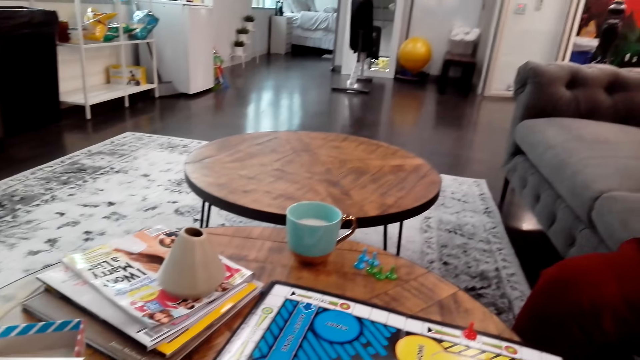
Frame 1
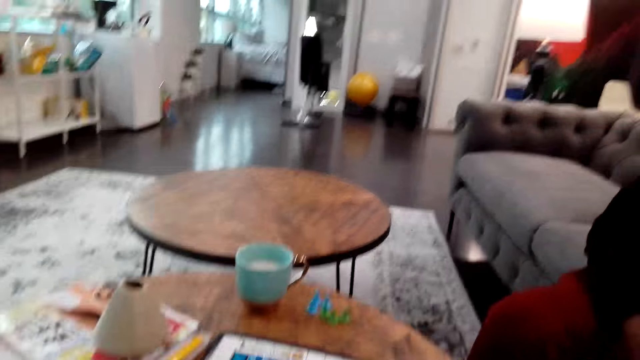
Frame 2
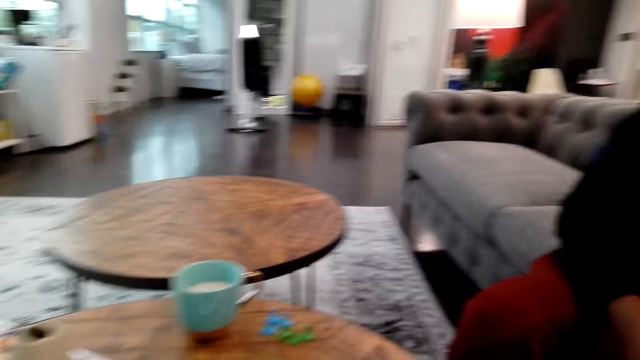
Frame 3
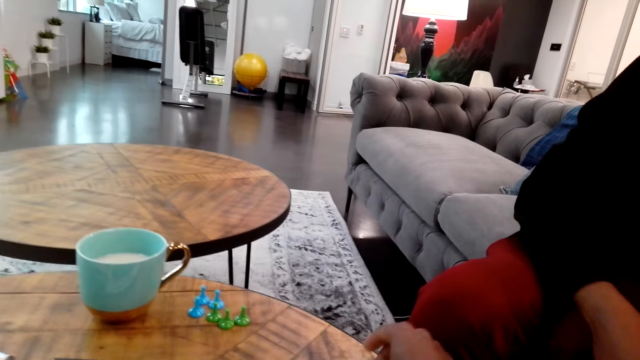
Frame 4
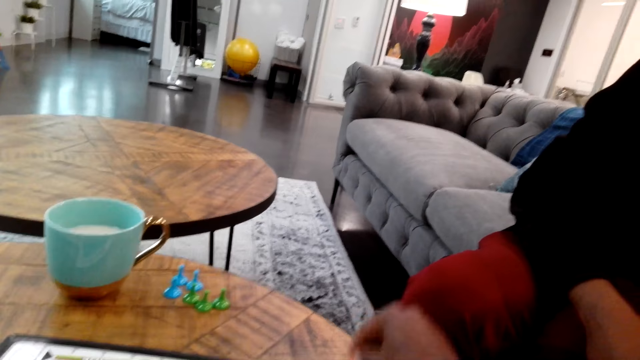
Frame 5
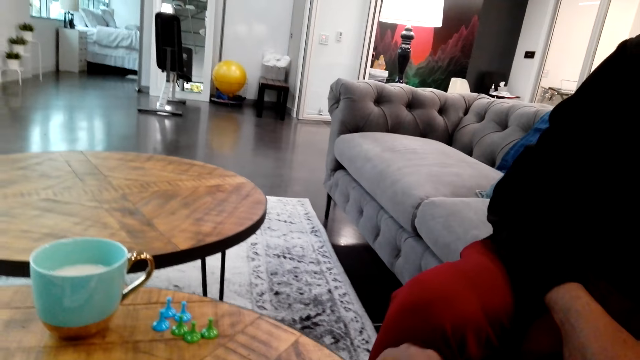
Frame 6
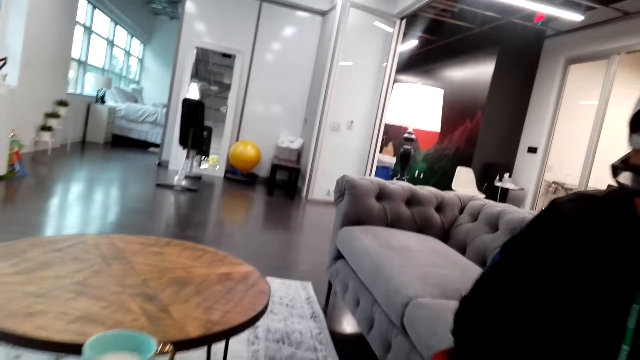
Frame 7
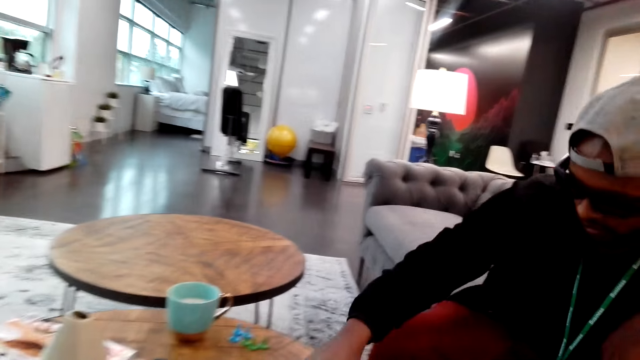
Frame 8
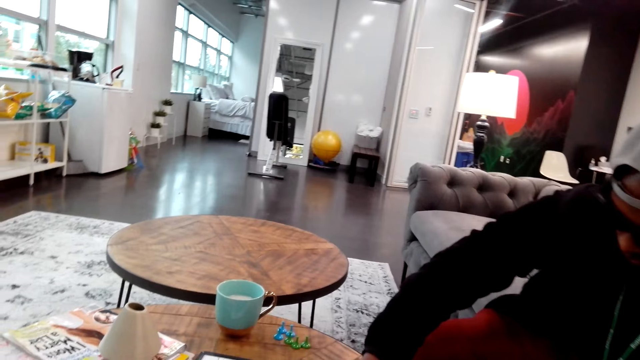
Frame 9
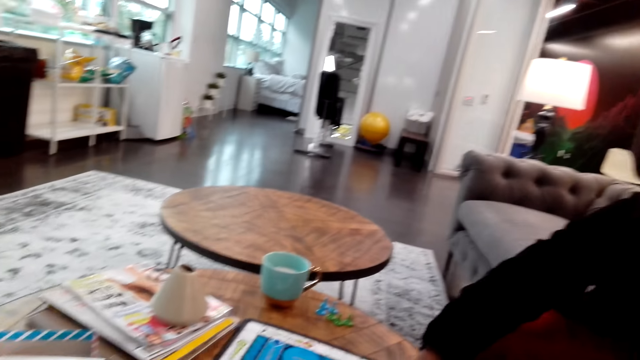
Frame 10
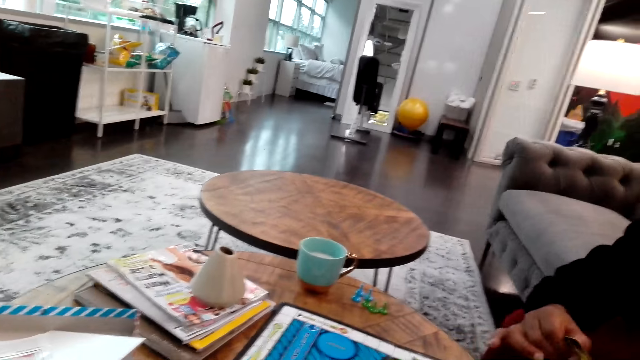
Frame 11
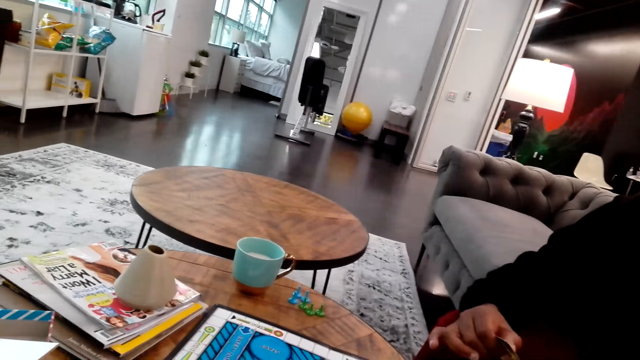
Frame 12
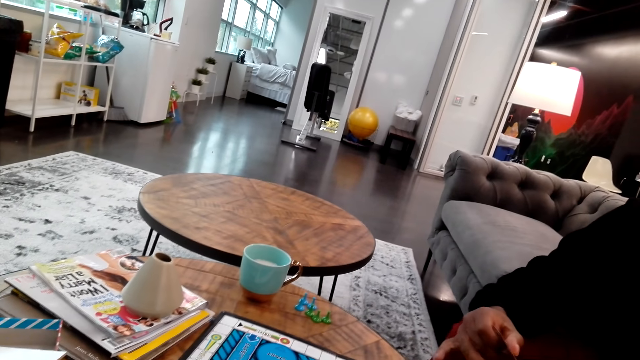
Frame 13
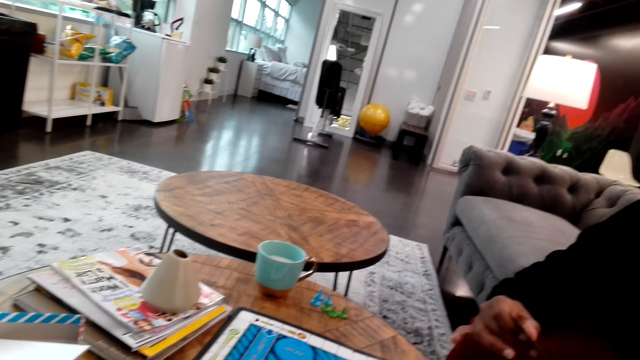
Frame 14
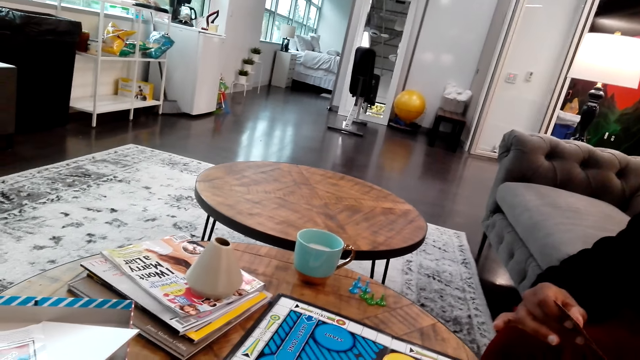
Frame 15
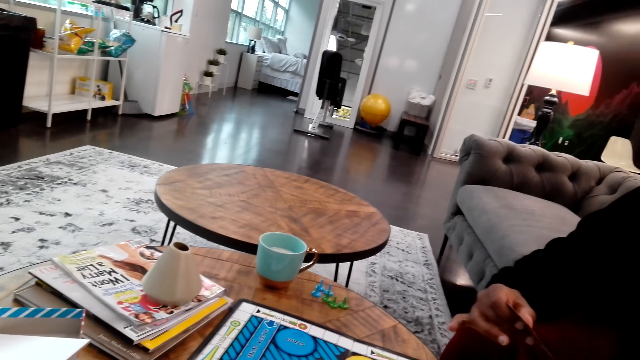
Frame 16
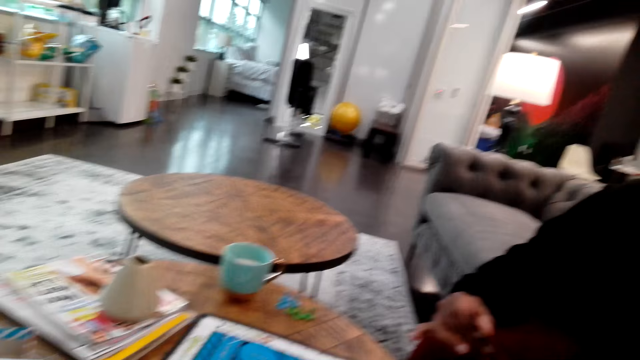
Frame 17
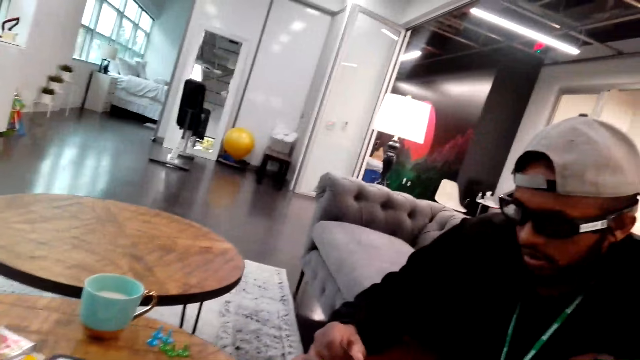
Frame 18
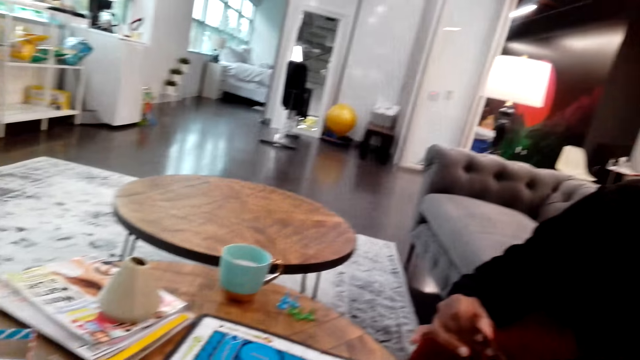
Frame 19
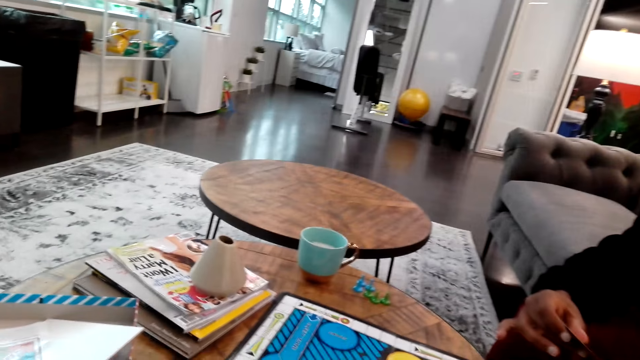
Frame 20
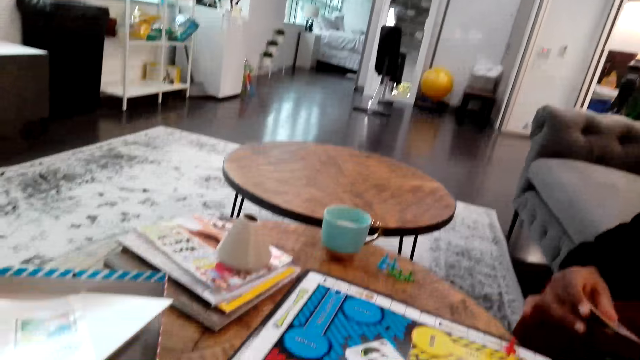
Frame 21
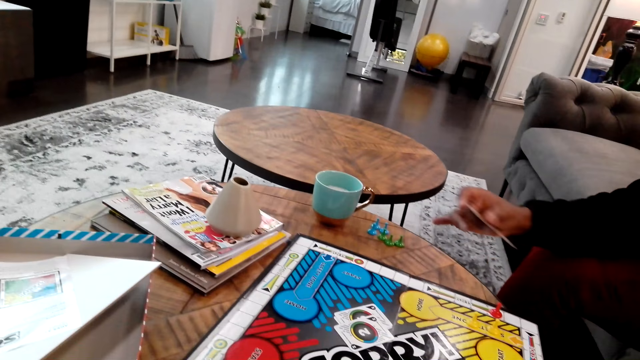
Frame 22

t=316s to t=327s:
The camera wearer places down a card. They move the chessman. A man looks at a card. The man picks up the card.

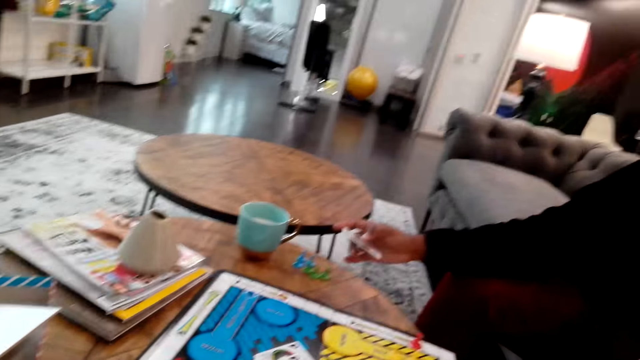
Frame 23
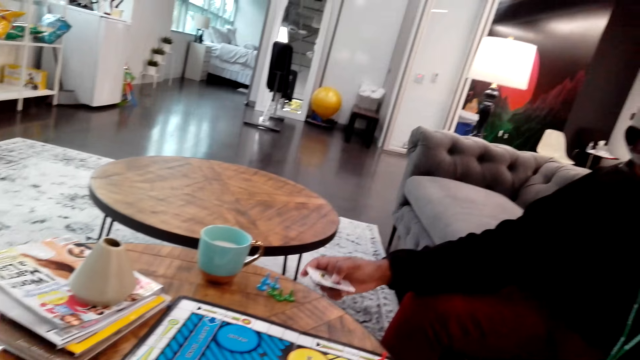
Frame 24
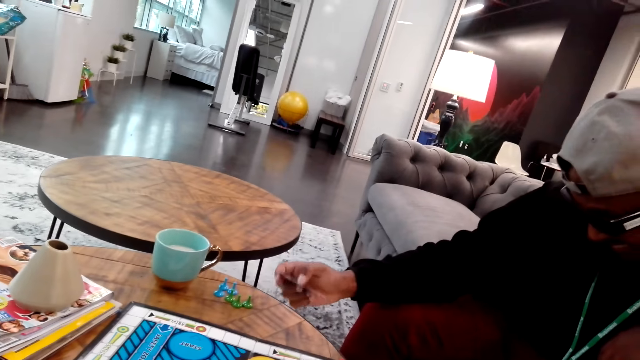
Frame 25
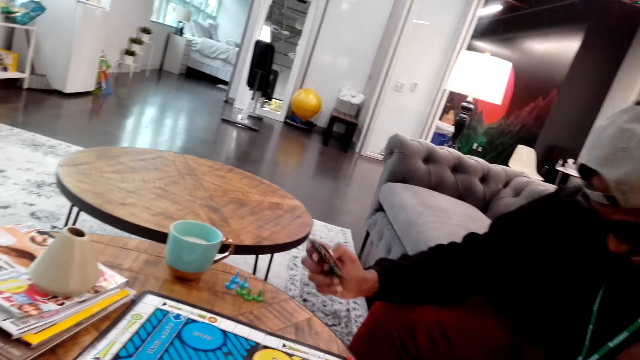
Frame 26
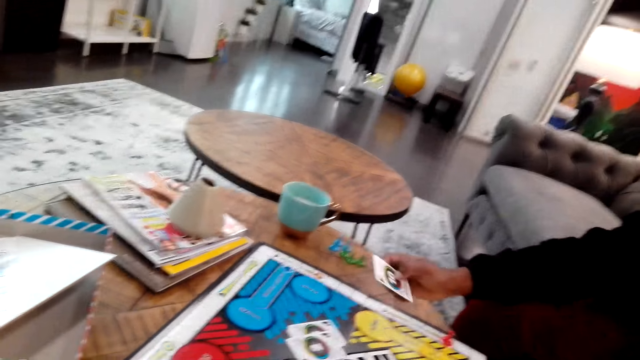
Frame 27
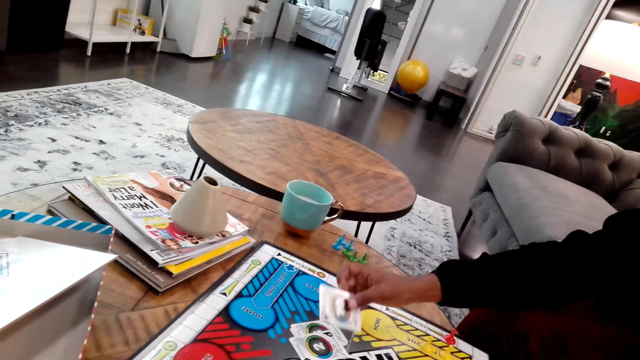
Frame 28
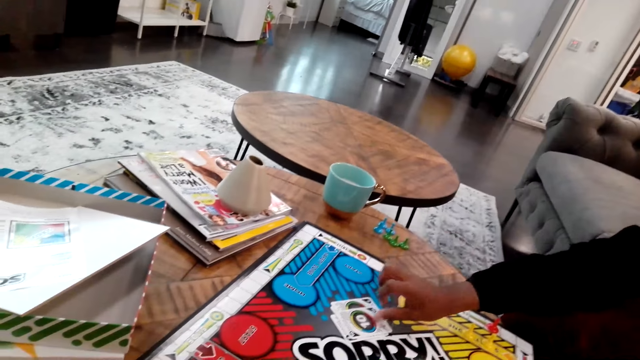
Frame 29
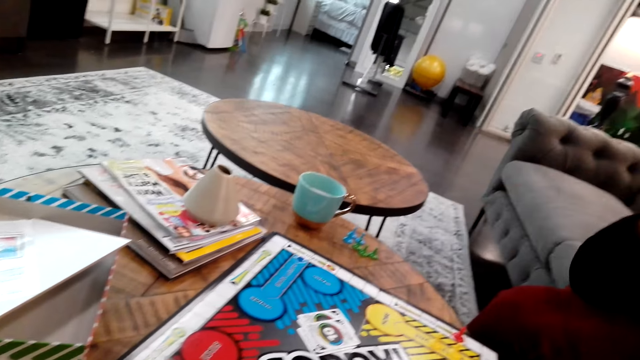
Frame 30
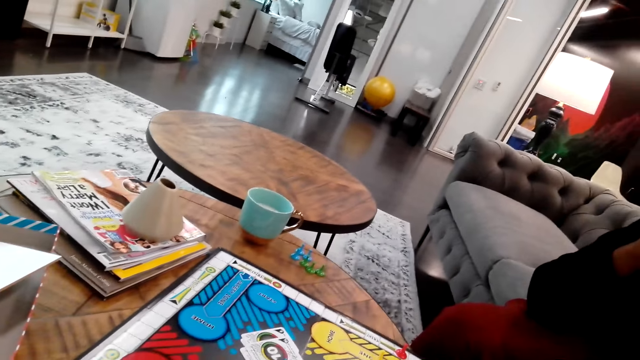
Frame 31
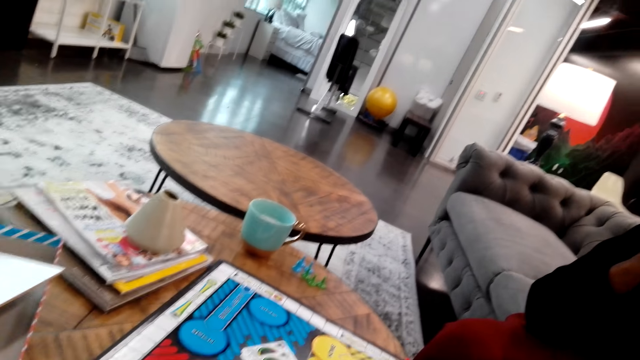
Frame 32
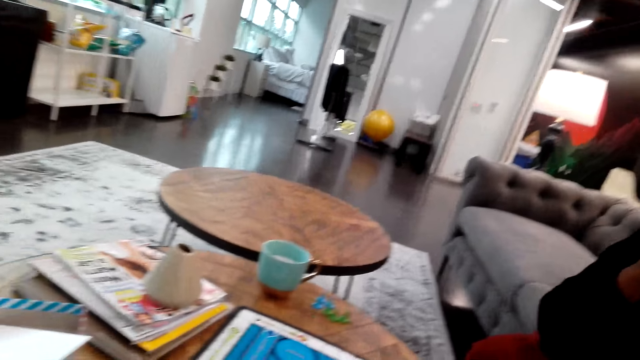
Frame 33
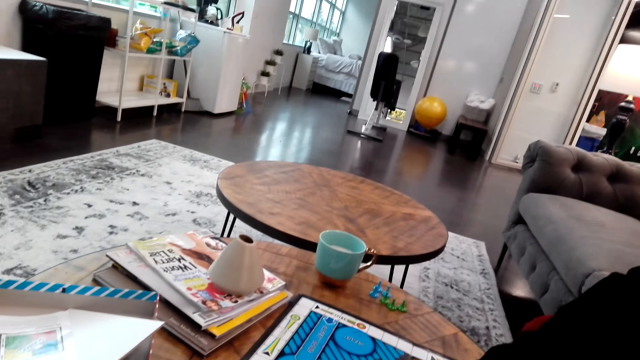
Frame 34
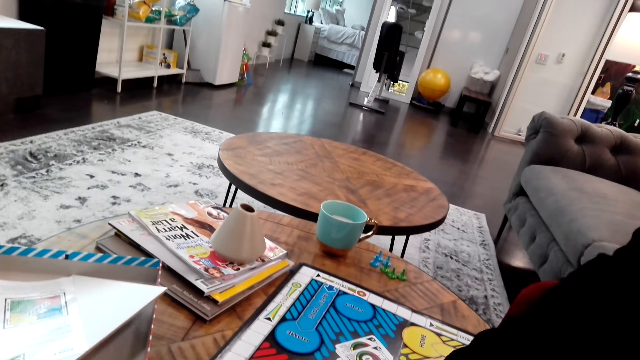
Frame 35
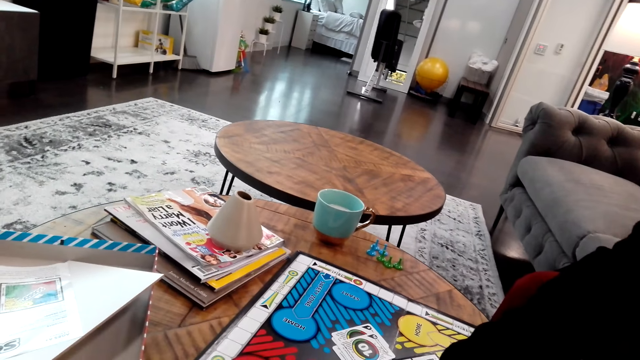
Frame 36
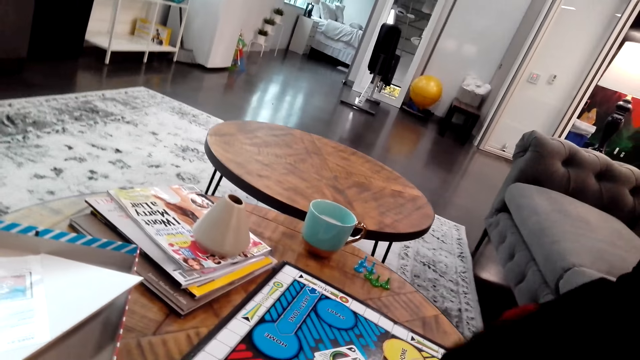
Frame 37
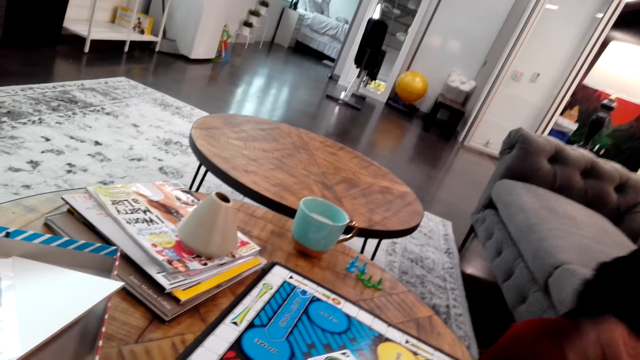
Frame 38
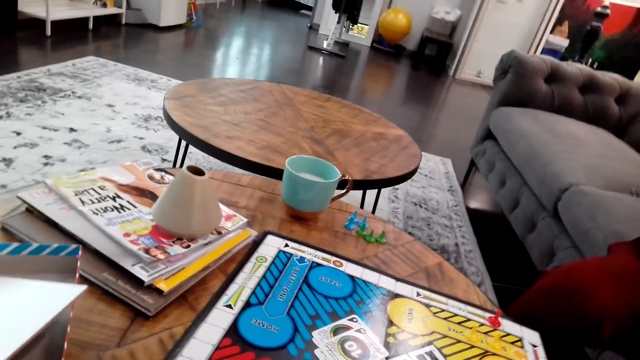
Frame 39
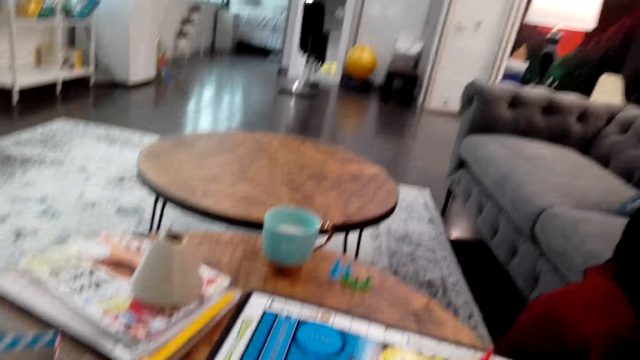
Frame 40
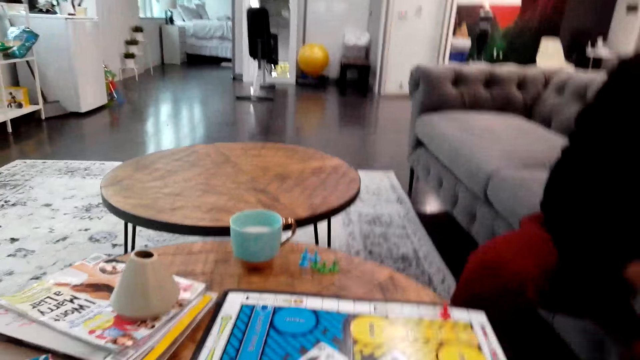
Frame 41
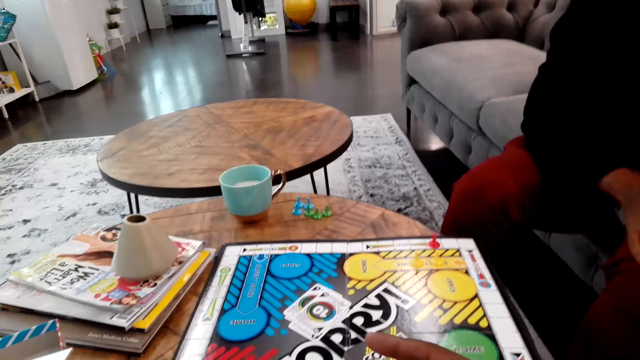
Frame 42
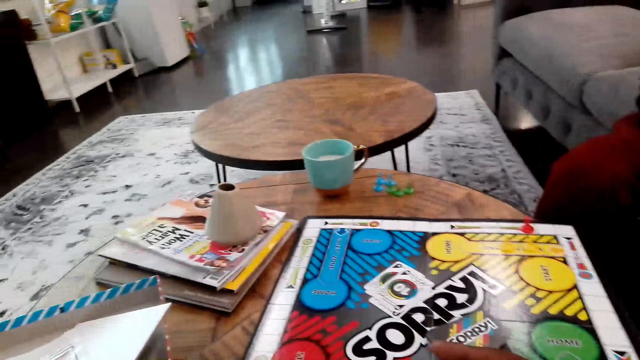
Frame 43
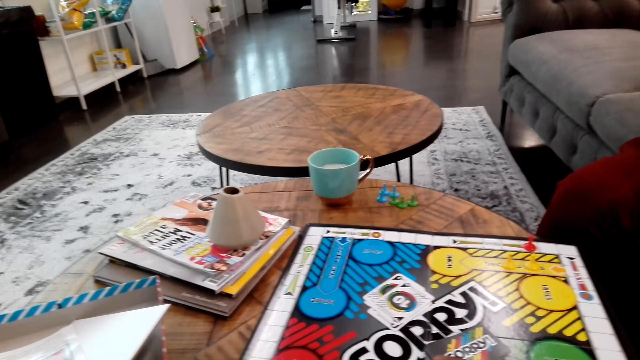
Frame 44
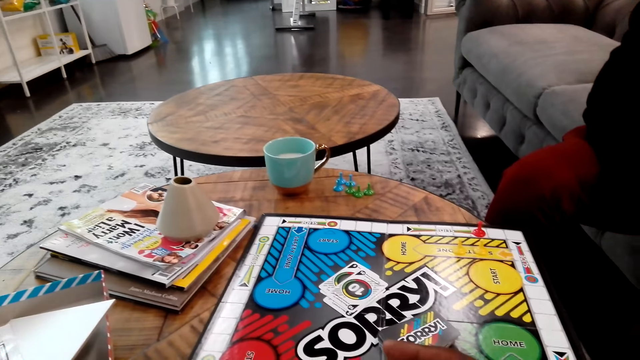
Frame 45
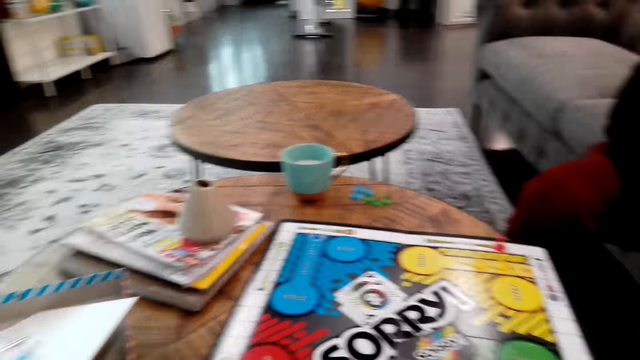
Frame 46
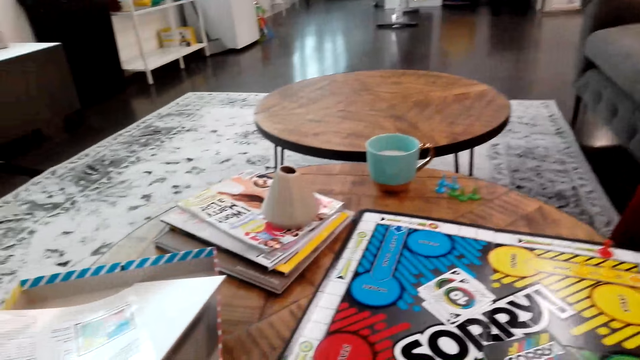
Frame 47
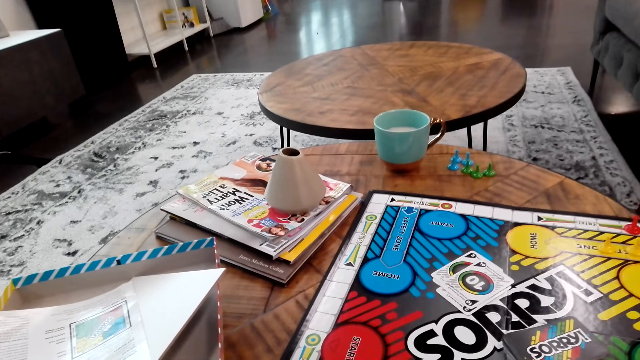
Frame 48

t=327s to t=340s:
A man places down a card. The man moves the chessman. The camera wearer looks at the gameboard.
